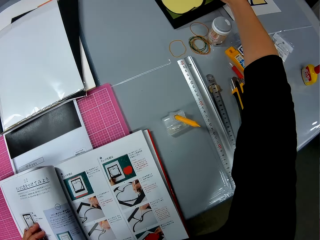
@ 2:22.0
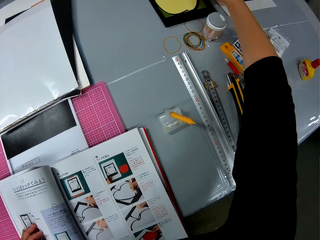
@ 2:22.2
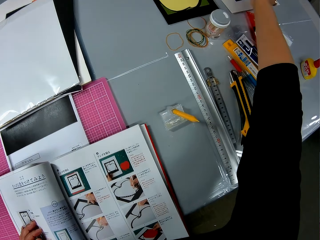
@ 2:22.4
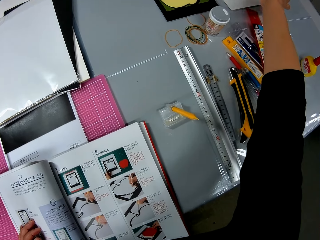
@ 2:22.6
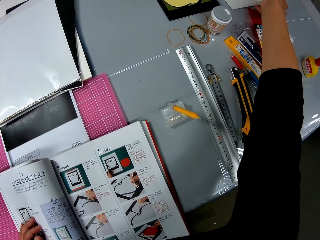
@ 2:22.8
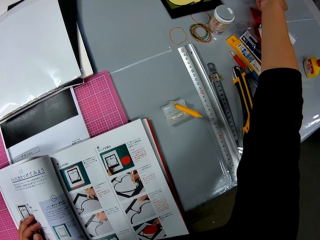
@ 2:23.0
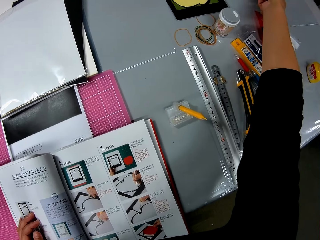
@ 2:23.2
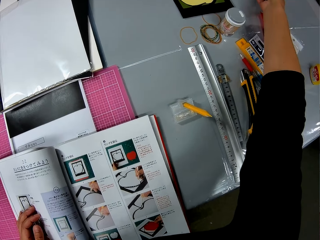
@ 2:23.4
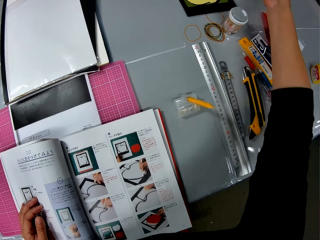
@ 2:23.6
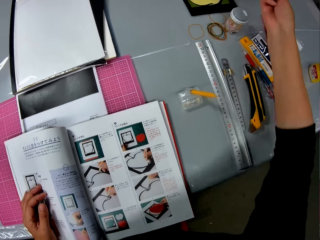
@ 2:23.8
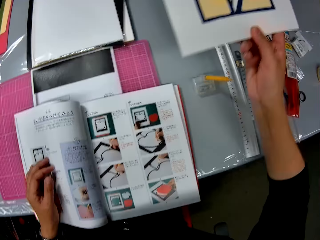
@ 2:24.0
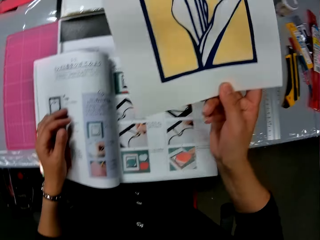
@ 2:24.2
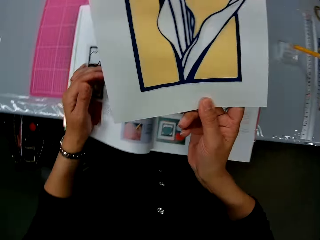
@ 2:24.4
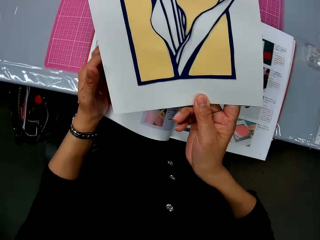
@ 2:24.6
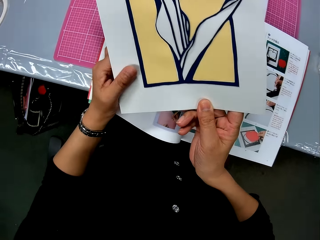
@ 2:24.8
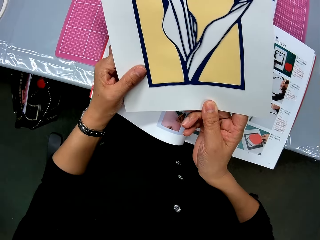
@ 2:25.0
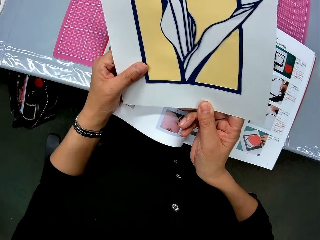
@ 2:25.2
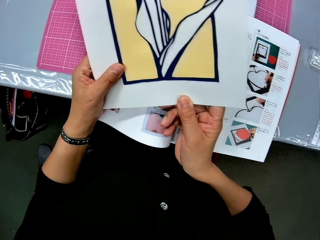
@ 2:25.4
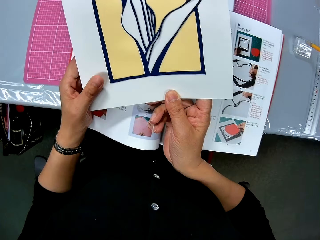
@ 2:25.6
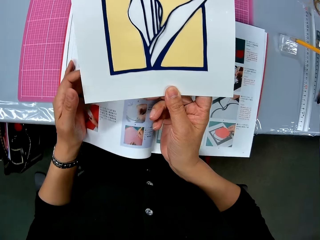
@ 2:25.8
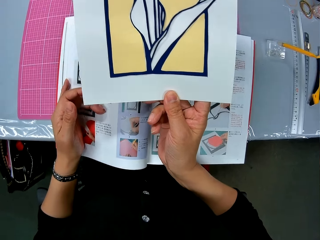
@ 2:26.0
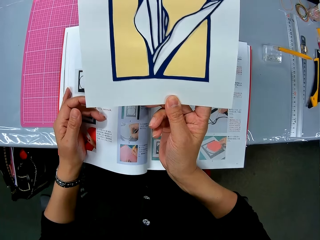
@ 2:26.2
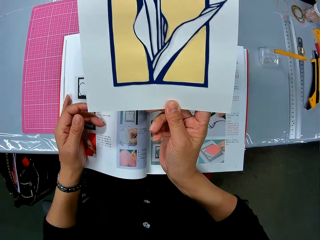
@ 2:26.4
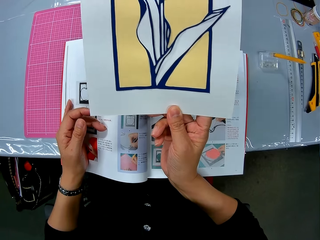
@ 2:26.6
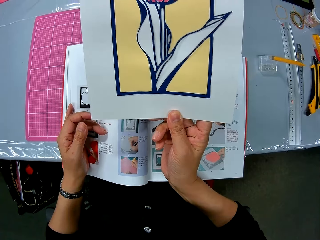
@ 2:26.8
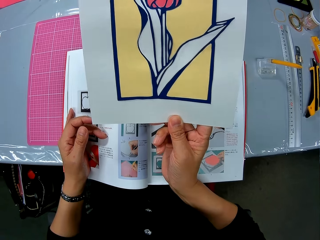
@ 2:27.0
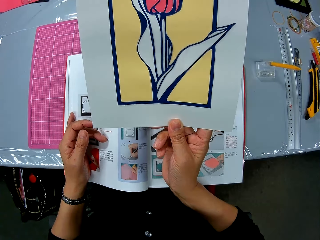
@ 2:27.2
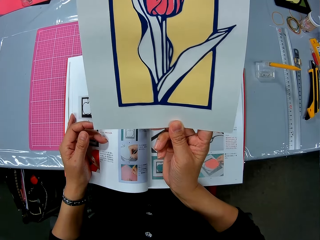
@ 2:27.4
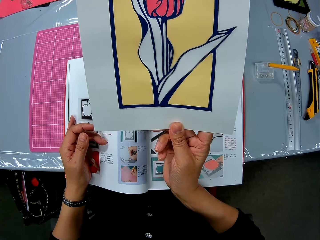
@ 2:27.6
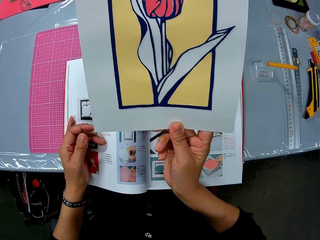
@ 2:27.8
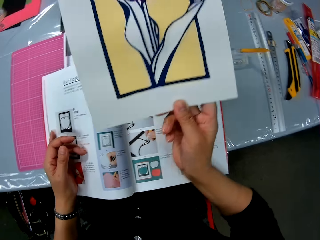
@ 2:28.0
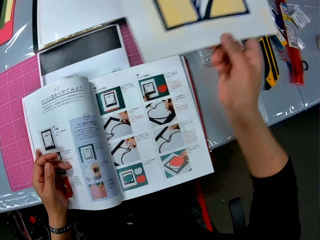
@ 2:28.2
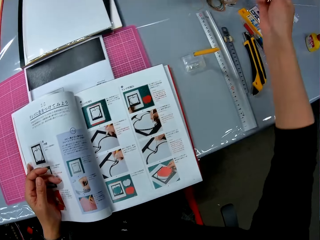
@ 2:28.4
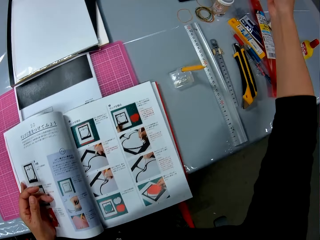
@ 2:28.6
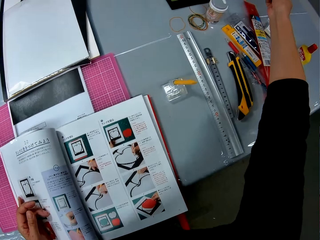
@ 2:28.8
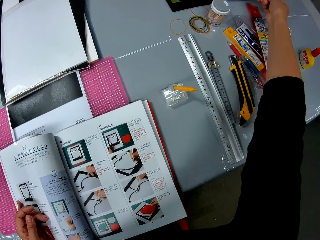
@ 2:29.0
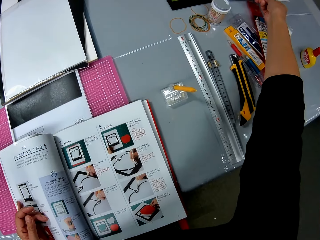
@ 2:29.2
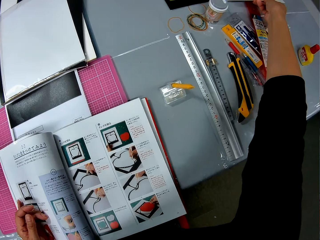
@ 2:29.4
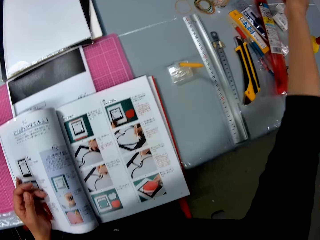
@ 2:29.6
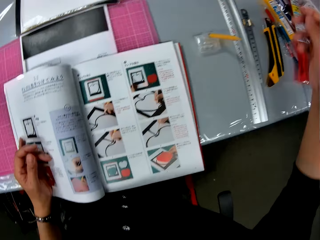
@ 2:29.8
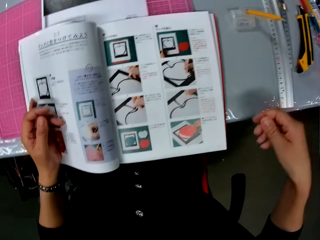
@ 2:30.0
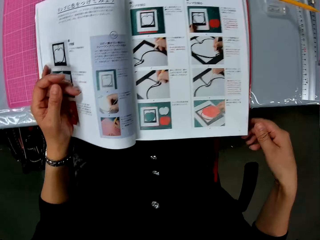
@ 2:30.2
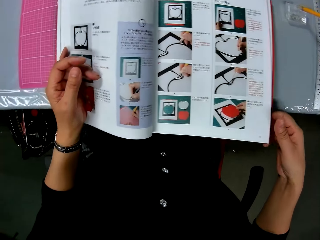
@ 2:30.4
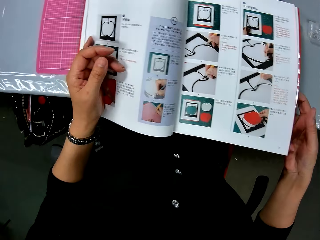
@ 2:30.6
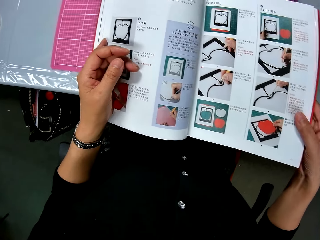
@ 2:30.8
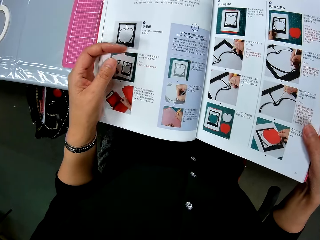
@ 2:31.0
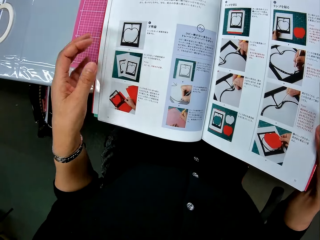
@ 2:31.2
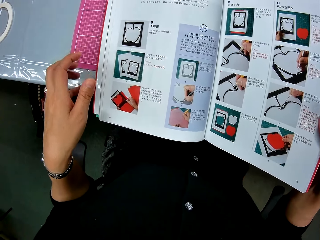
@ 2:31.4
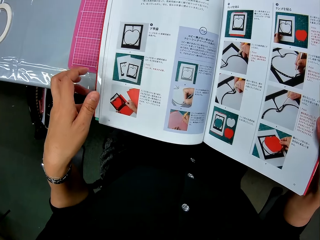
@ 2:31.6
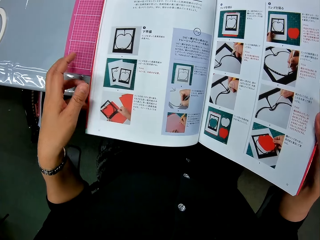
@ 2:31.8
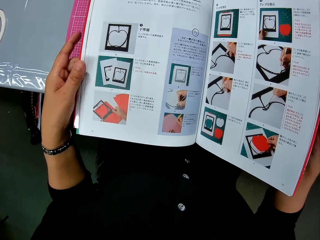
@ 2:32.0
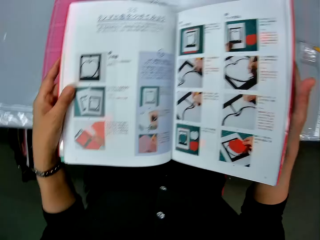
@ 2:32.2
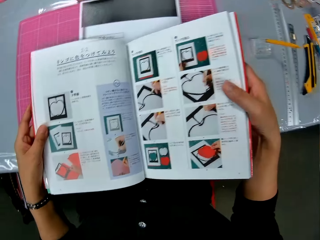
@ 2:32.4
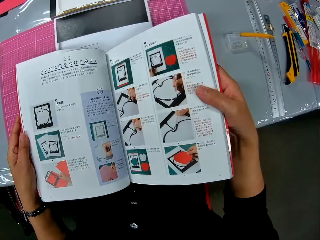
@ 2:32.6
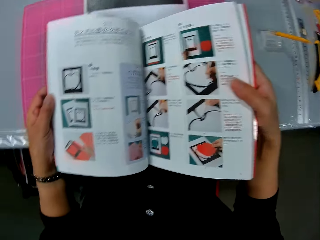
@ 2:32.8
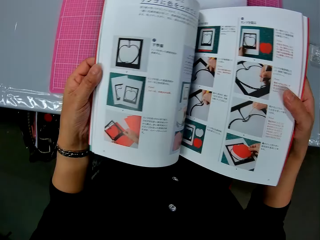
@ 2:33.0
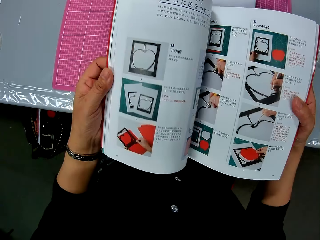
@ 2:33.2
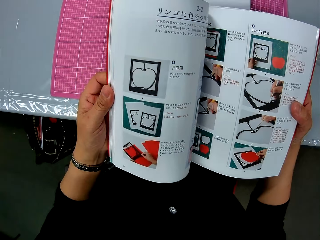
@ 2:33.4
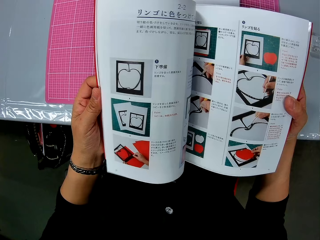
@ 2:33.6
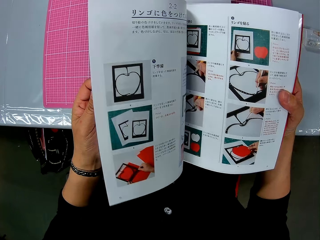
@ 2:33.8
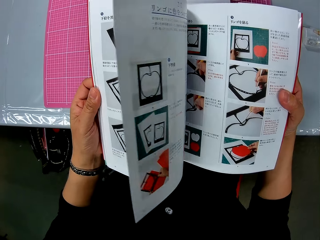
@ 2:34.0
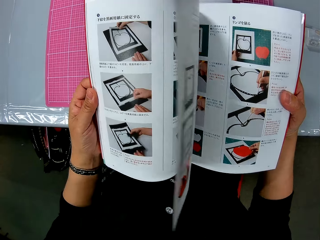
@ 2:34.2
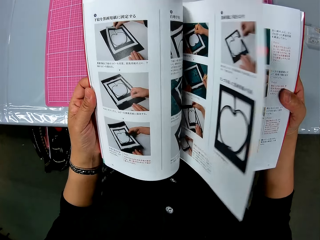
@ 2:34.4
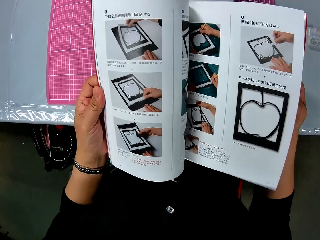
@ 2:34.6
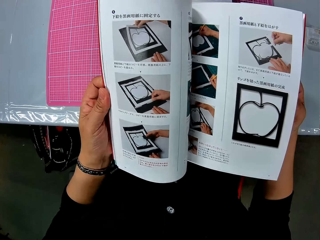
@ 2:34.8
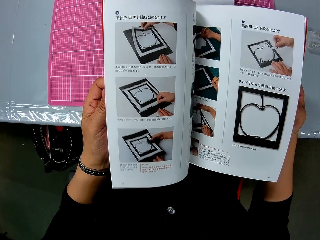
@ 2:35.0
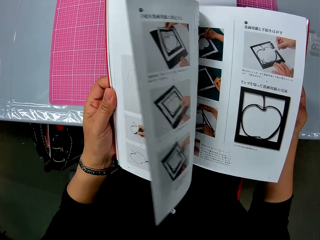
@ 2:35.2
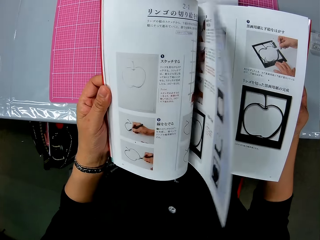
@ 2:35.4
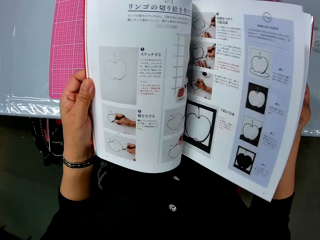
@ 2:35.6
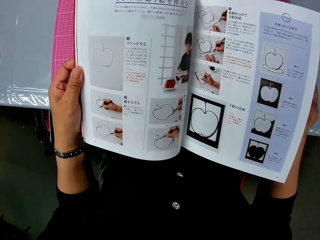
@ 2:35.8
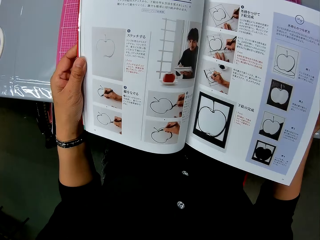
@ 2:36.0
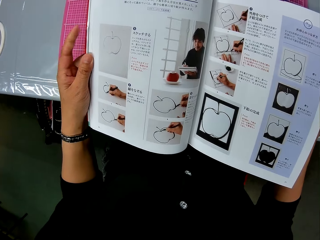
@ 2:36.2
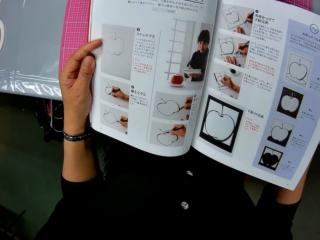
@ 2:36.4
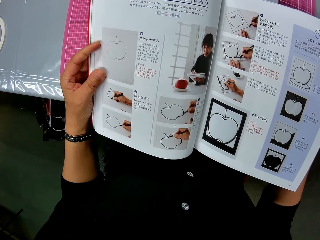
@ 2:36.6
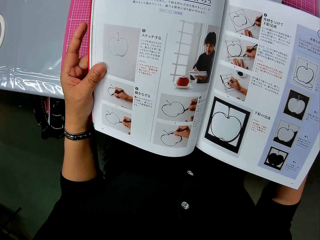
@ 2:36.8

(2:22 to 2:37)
The camera wearer picks up a paper craft or piece of paper from the table. He looks at the paper. He drops the paper craft on the table. He holds the book on the table with his hands. He looks at the book. He surfs through the book.

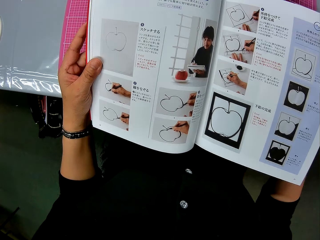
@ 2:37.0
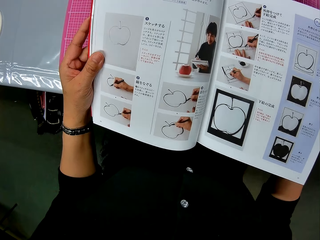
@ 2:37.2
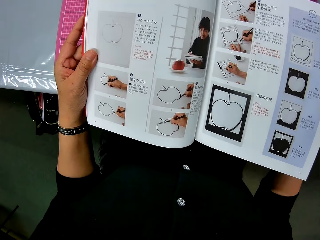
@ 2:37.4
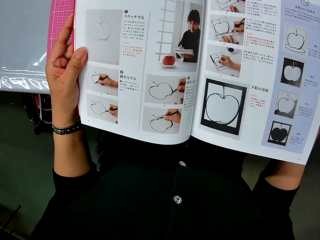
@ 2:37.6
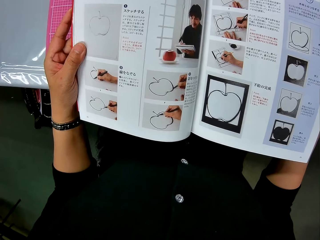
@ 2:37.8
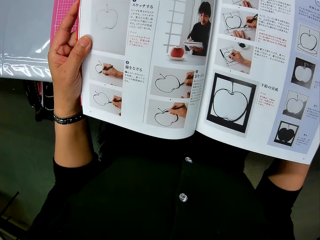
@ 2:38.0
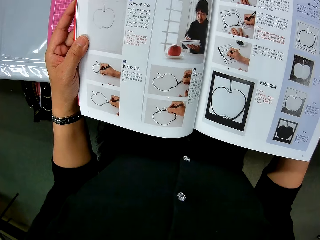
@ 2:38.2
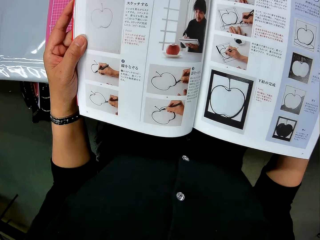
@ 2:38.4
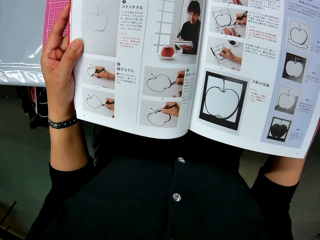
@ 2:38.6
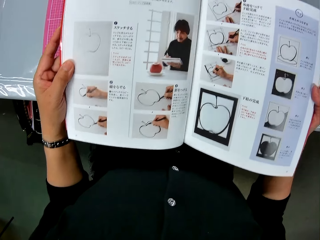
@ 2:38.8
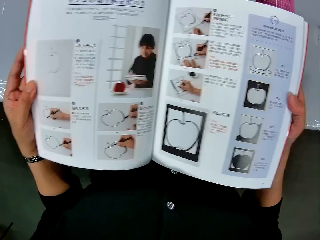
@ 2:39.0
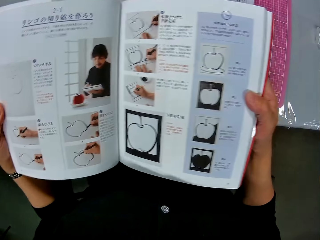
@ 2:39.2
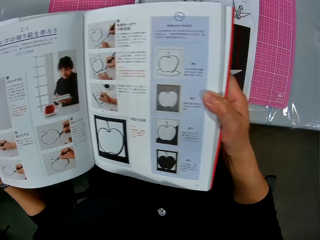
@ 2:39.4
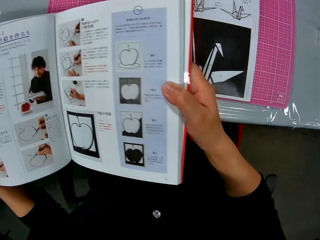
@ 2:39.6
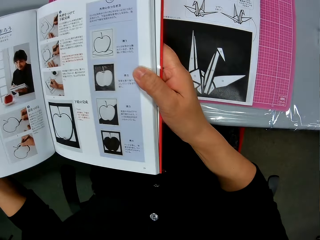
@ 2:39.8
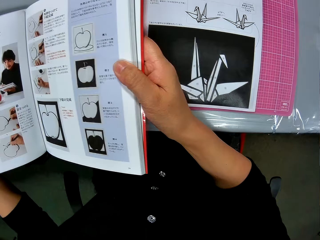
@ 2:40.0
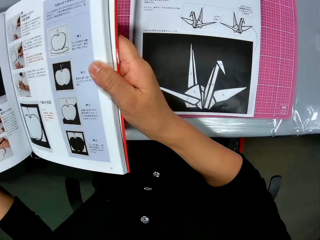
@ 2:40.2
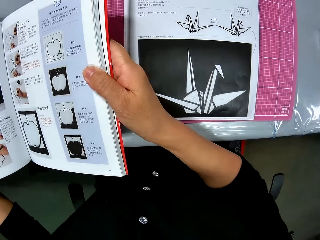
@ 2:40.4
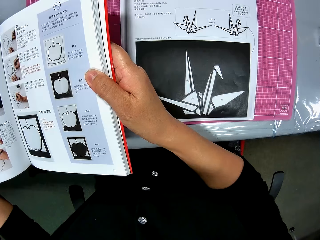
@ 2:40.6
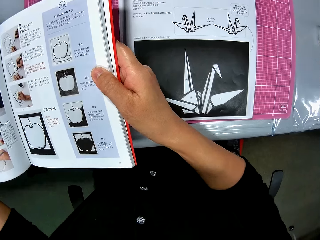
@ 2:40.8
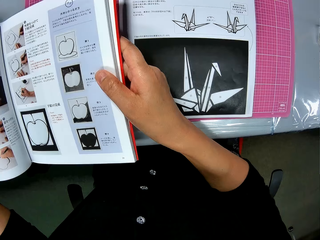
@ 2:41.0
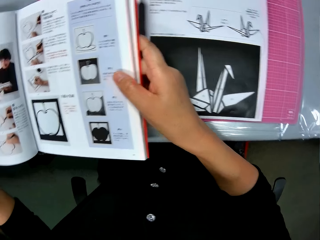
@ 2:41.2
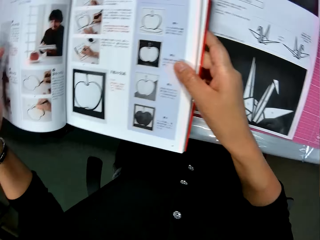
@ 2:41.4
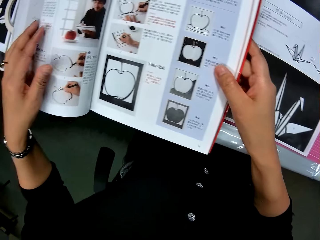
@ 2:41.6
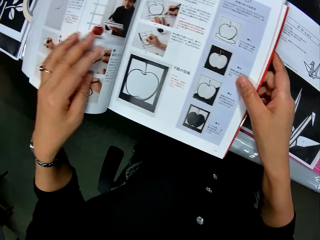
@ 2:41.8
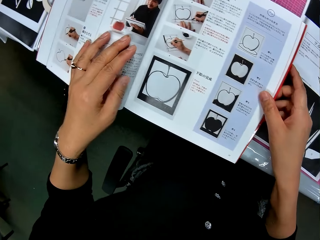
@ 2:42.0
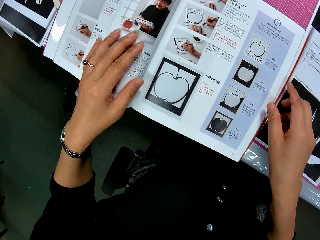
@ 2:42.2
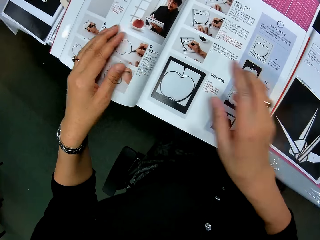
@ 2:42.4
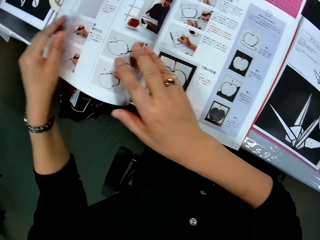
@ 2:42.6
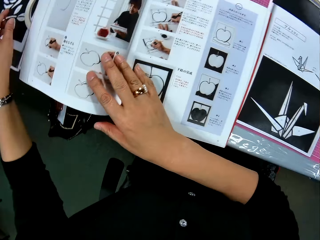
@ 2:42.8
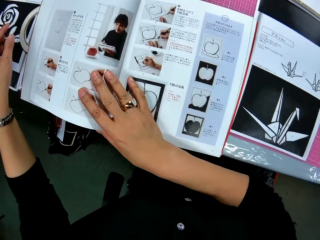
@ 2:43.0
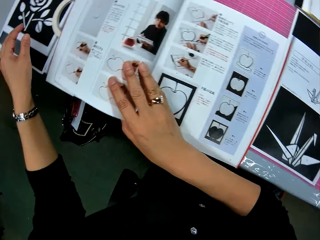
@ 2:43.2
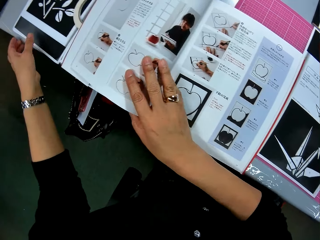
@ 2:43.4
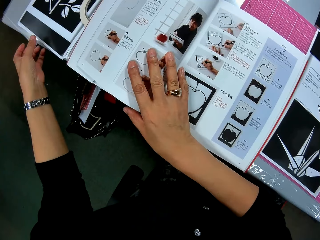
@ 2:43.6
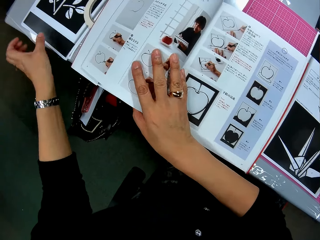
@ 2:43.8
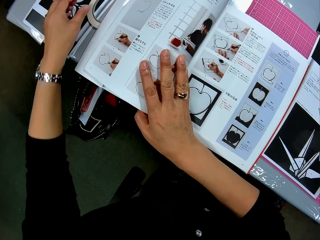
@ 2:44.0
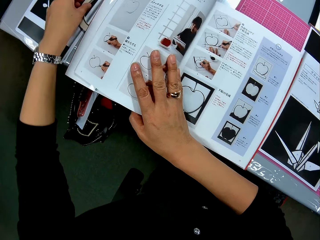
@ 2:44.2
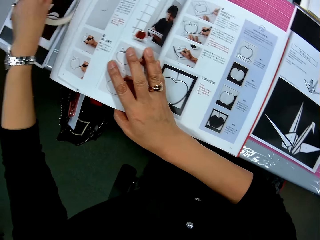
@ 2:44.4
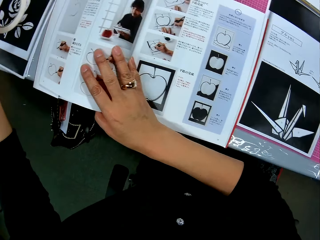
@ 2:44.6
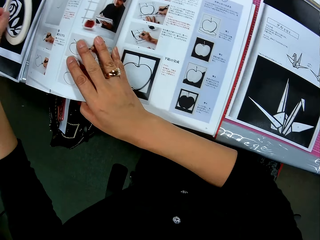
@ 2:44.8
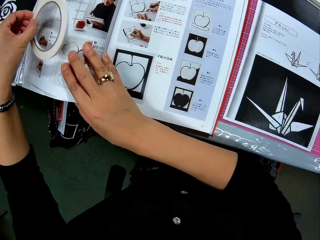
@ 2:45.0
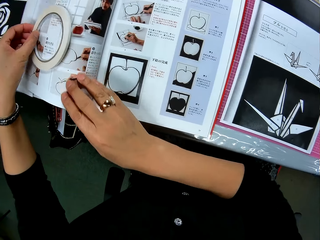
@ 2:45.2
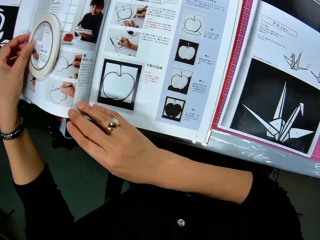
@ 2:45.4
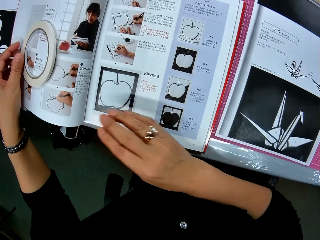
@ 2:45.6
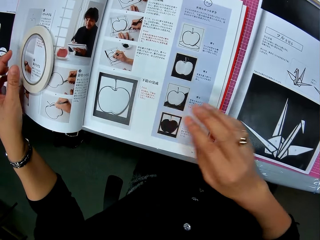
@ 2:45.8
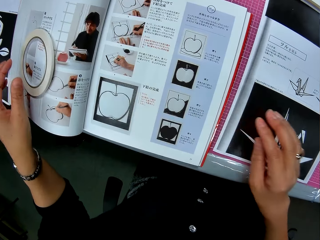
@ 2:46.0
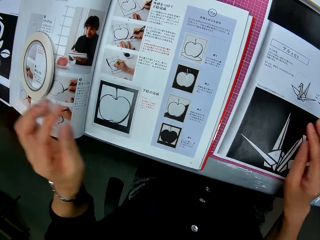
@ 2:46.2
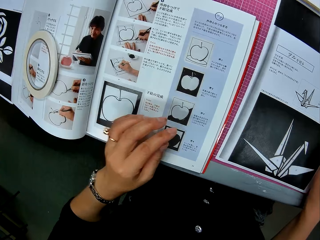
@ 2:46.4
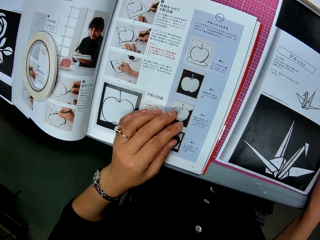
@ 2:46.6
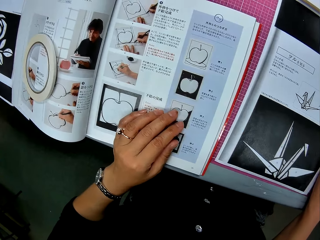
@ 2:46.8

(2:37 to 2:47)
The camera wearer looks at the book. They drop the book on the table. They look at the paper on the table. They touch the books. They pick up a lens from the table. They take masking tape. They put the masking tape on the book. They view the words in the book with the lens. They drop the lens on the book on the table.
